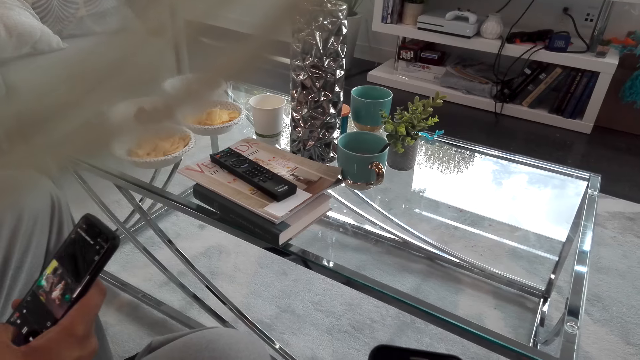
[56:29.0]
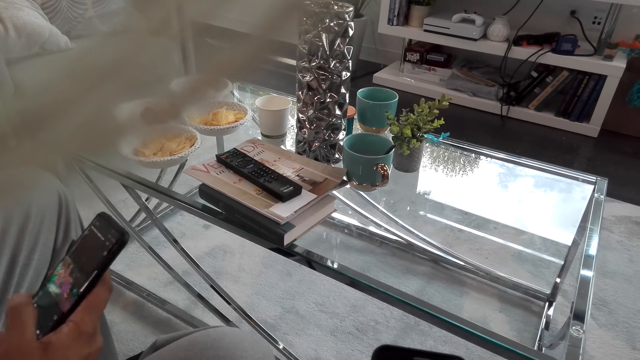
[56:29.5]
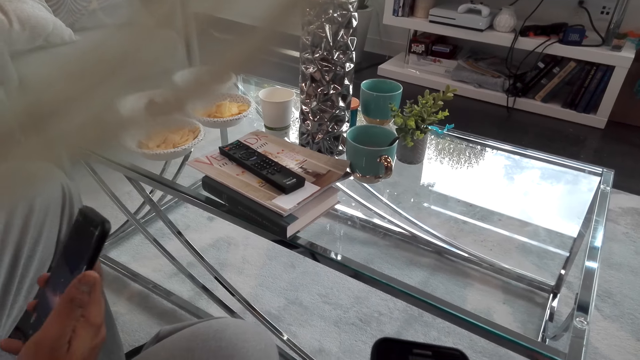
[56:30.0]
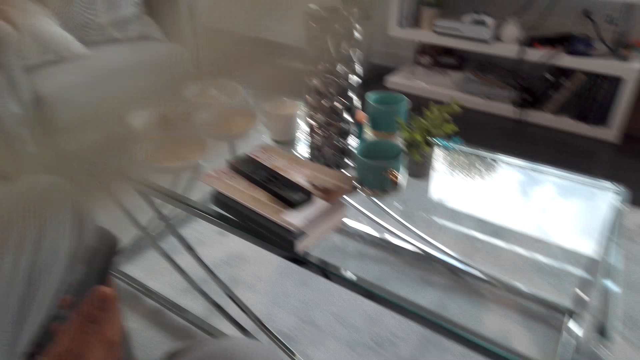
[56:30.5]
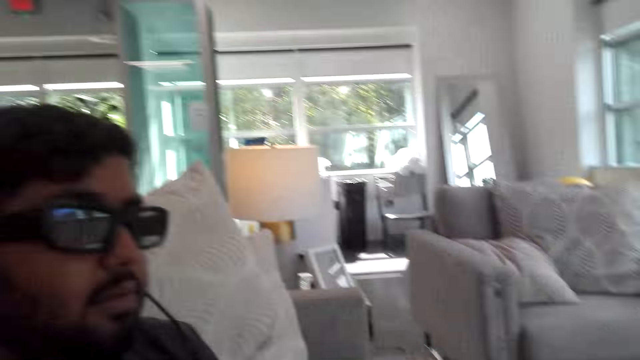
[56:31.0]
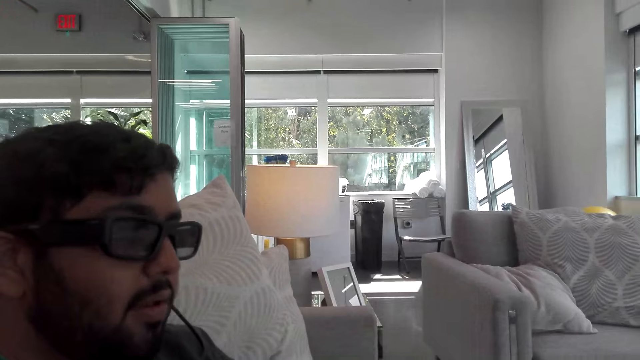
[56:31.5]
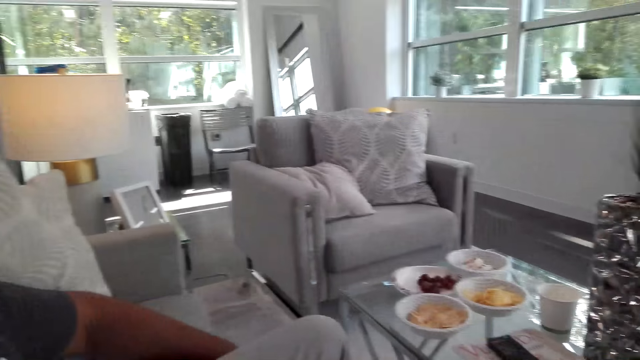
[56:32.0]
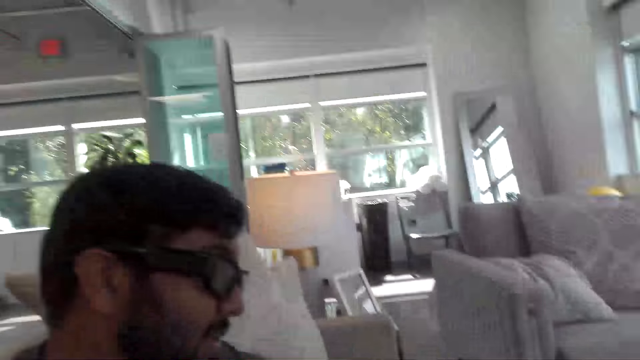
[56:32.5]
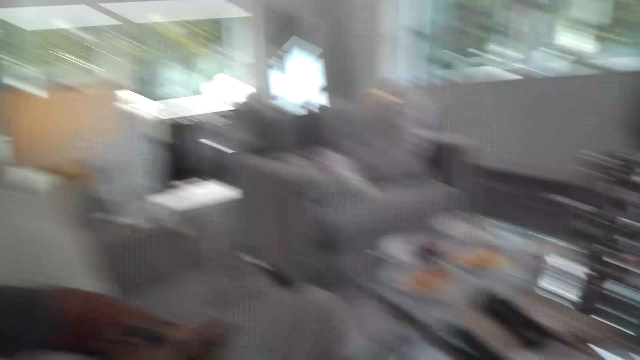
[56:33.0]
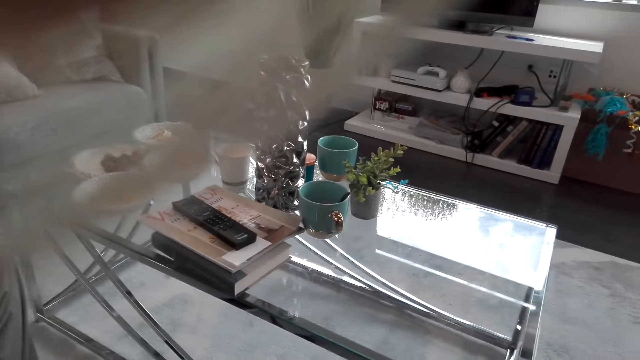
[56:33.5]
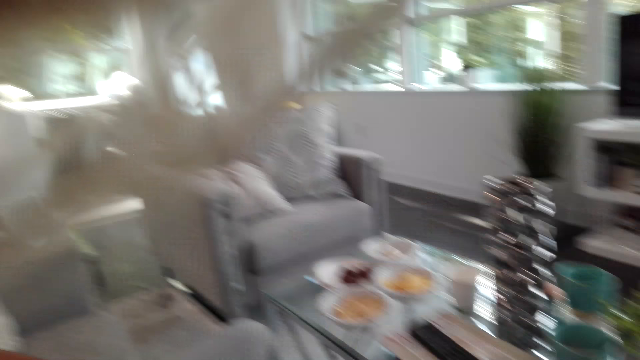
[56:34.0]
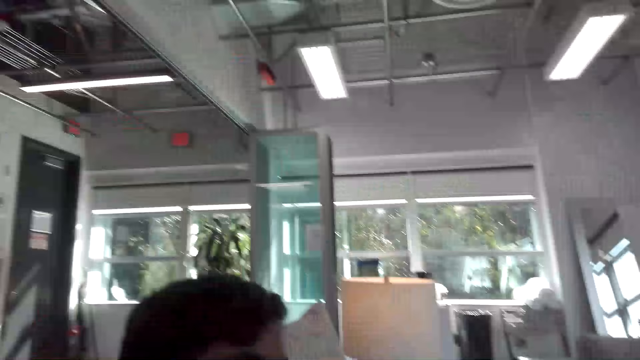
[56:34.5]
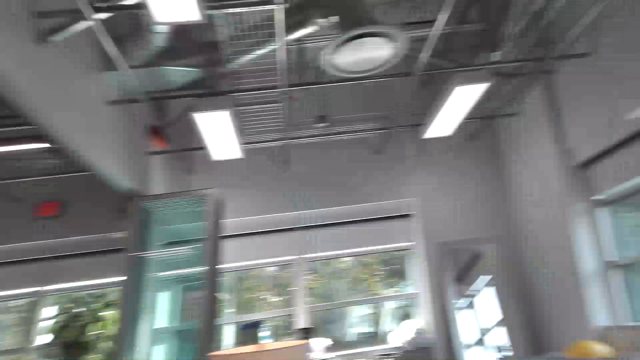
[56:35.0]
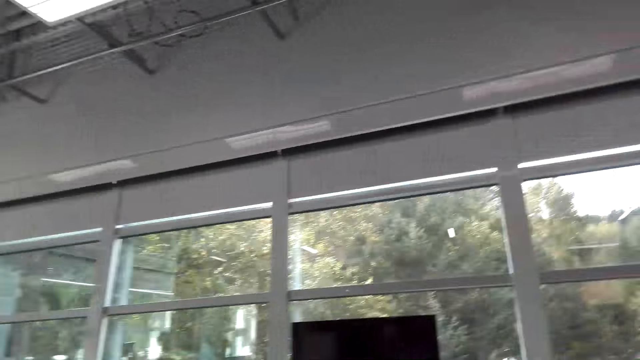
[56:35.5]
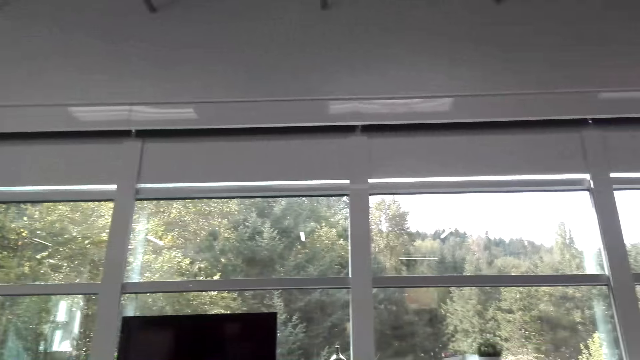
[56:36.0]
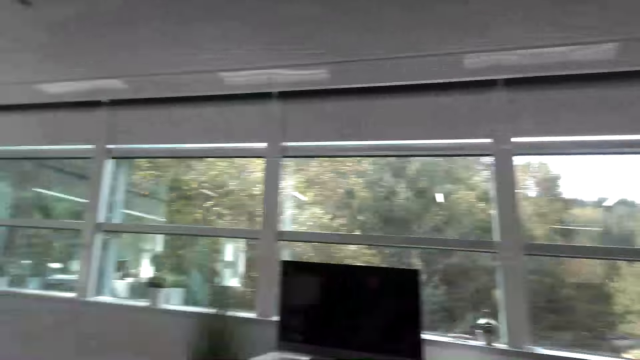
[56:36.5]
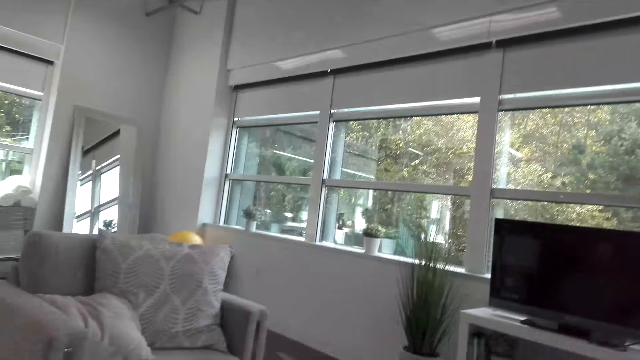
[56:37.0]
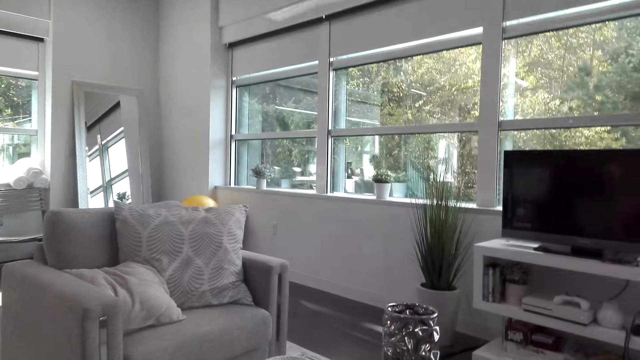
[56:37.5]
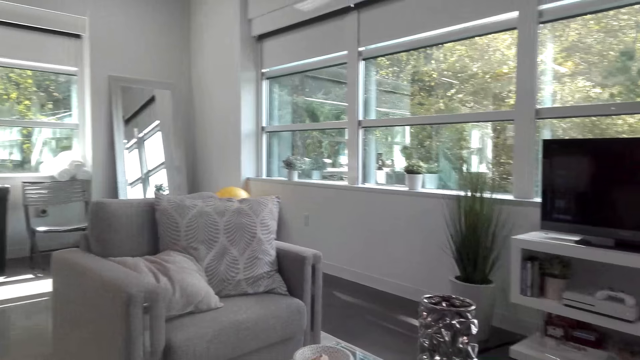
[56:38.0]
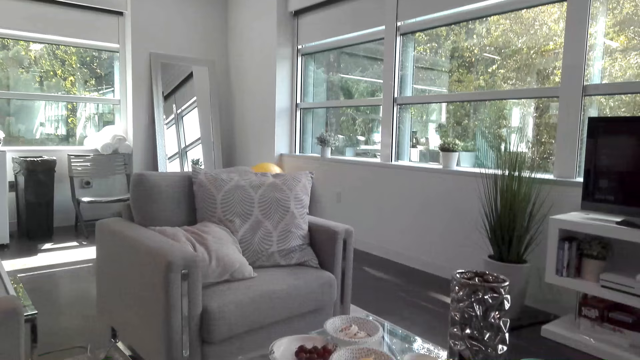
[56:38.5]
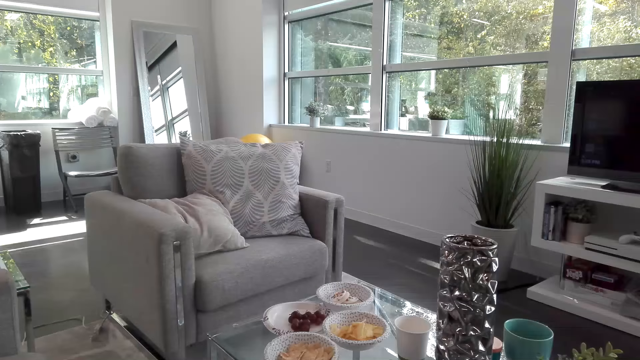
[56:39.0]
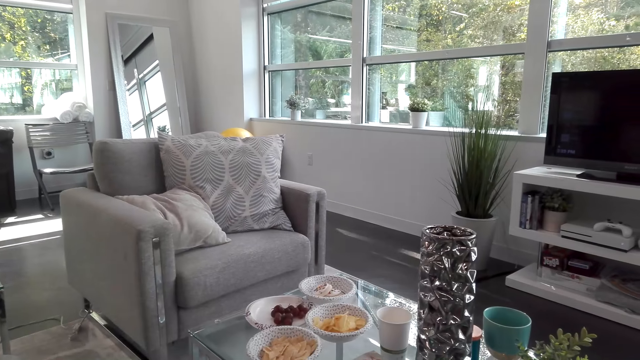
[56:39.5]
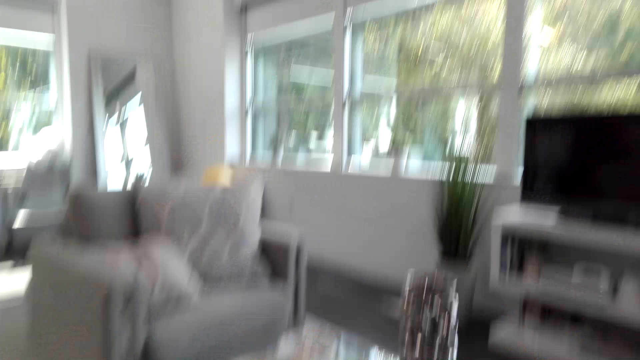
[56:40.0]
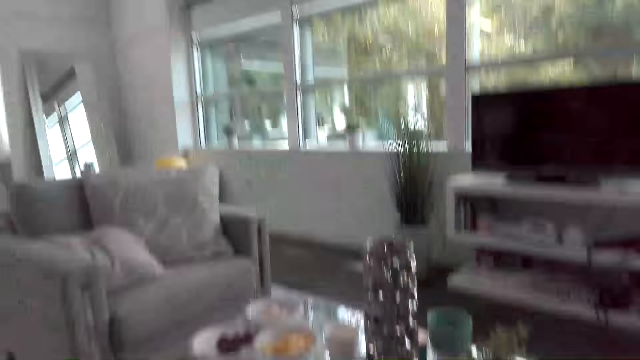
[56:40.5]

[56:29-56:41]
A man presses a phone with his right hand.

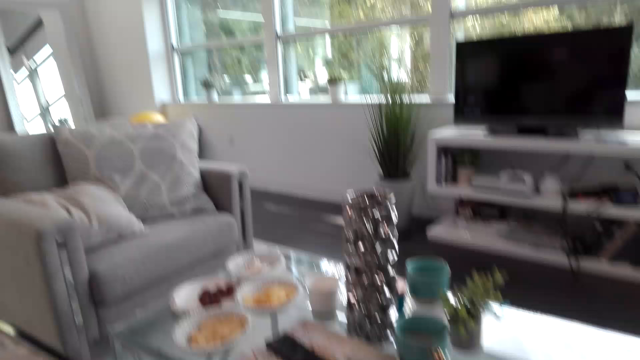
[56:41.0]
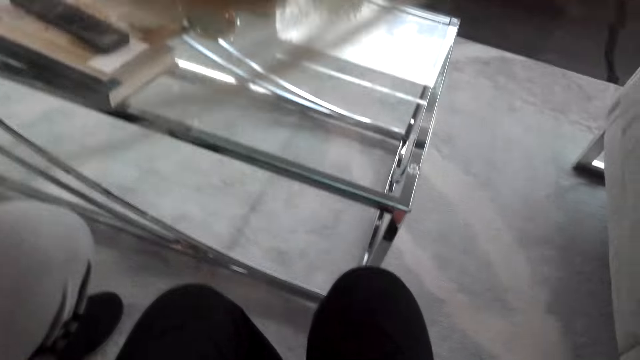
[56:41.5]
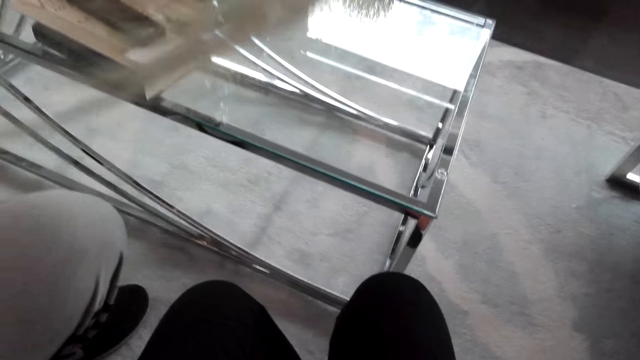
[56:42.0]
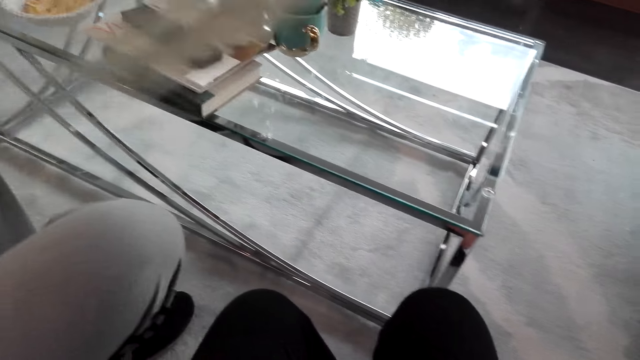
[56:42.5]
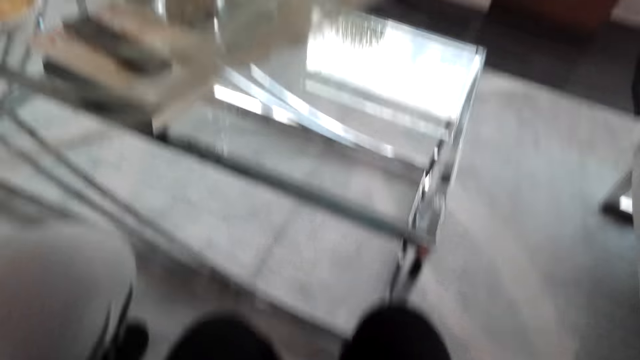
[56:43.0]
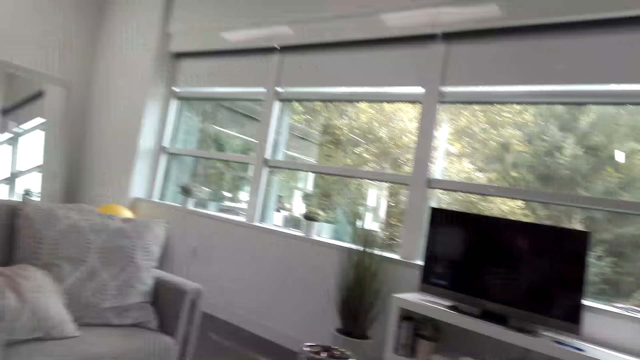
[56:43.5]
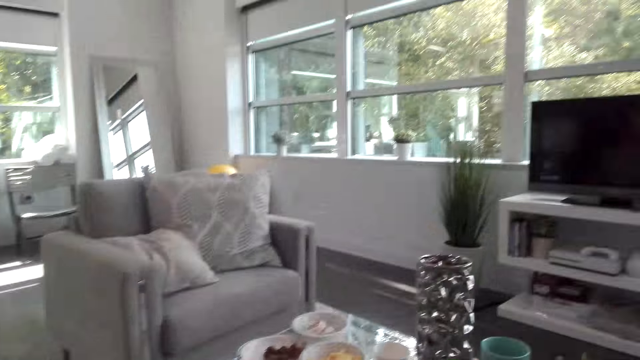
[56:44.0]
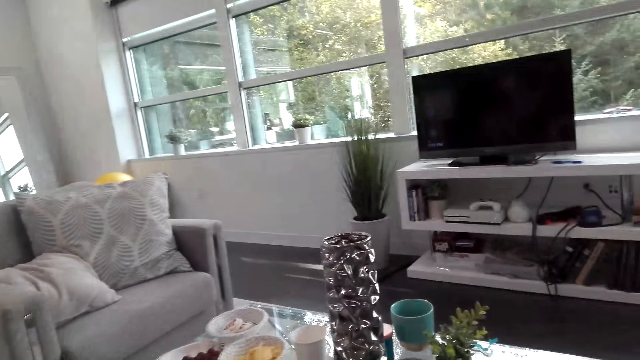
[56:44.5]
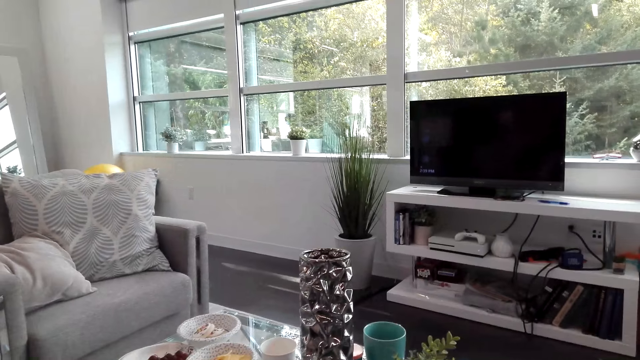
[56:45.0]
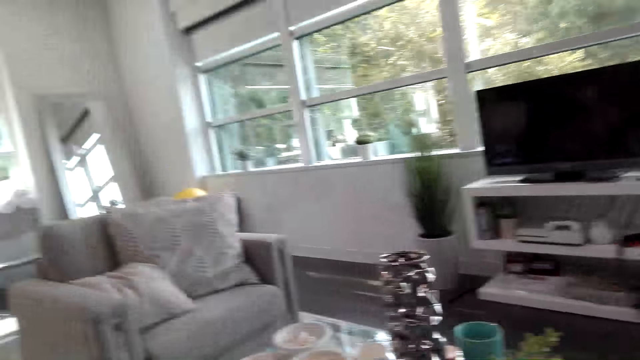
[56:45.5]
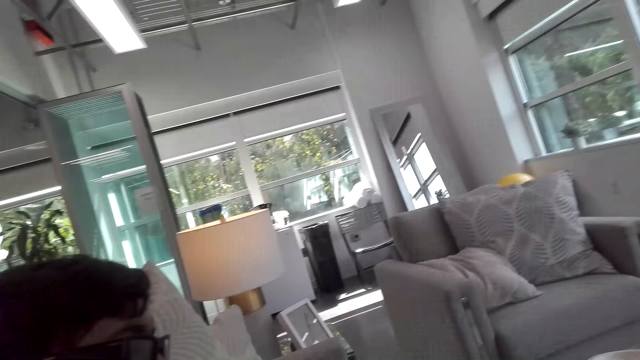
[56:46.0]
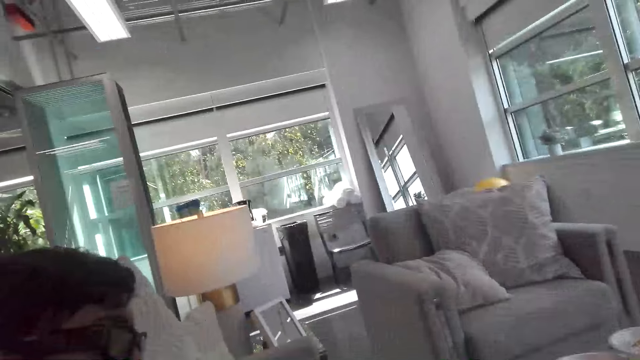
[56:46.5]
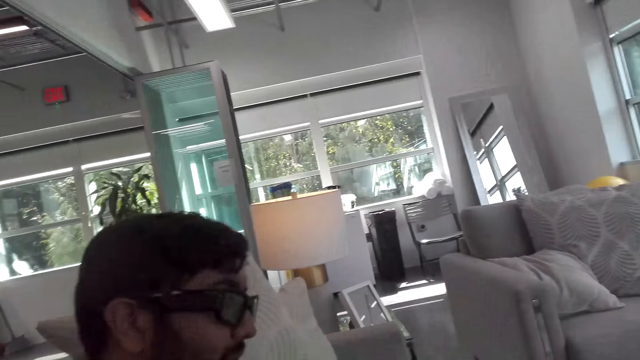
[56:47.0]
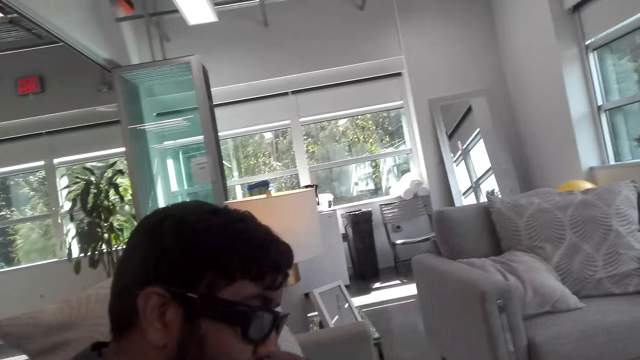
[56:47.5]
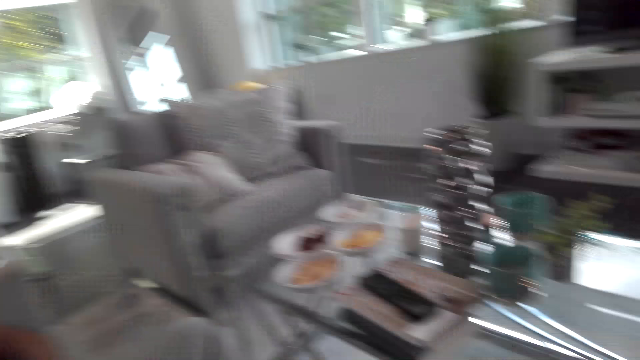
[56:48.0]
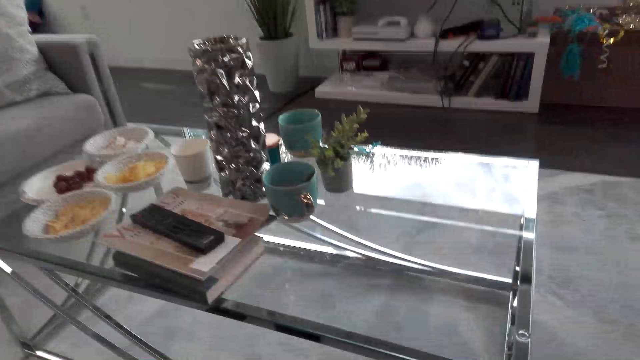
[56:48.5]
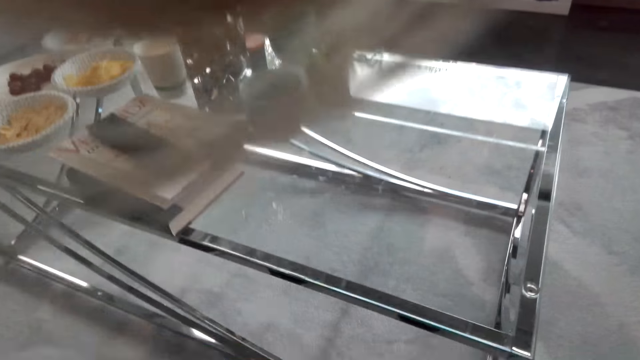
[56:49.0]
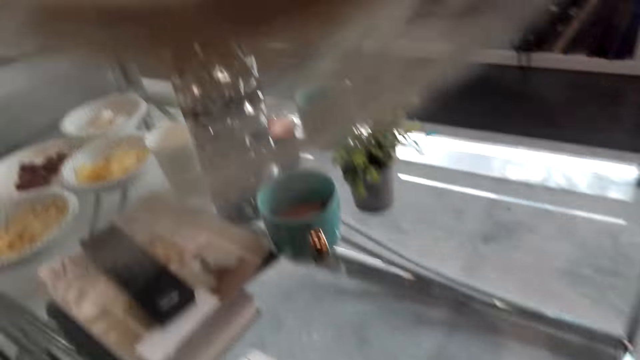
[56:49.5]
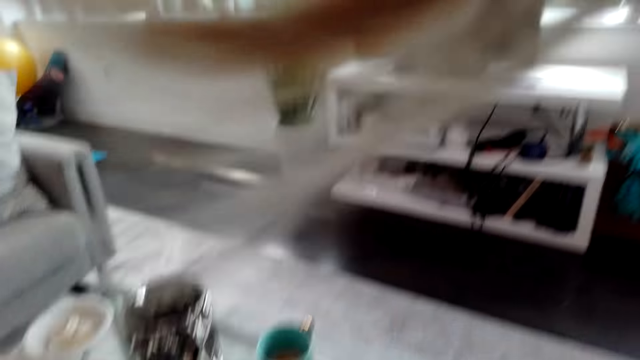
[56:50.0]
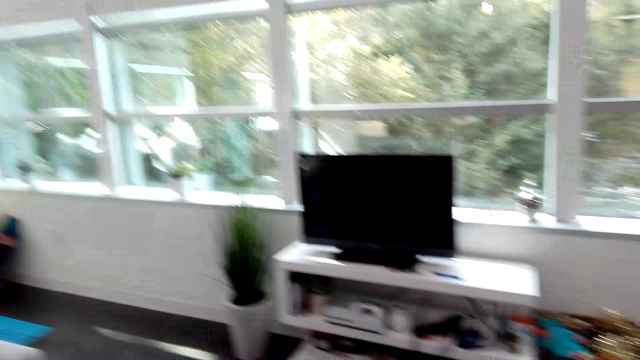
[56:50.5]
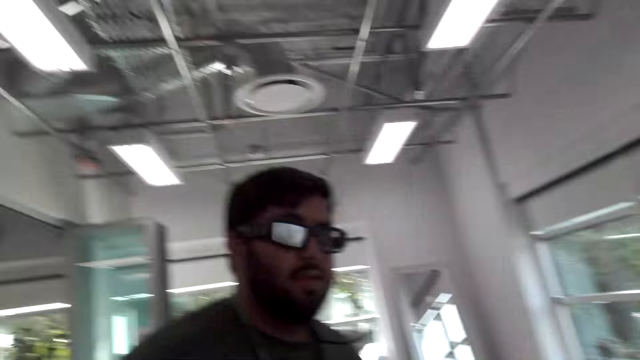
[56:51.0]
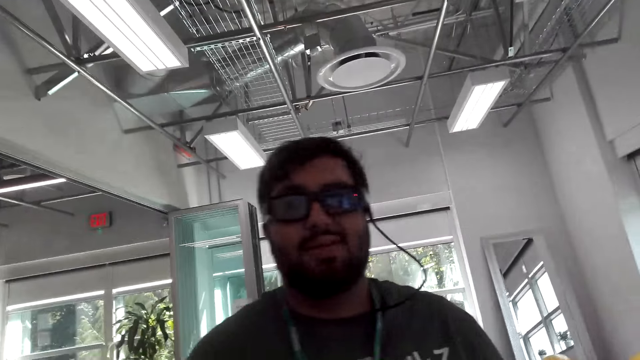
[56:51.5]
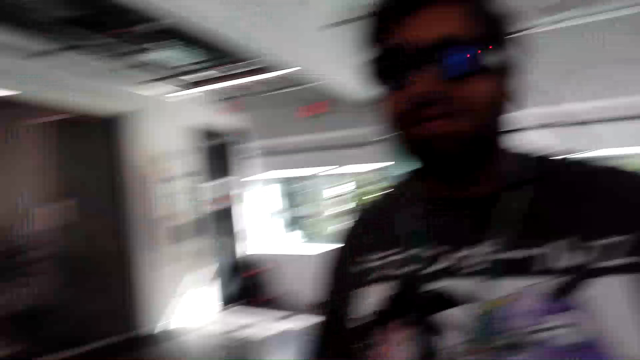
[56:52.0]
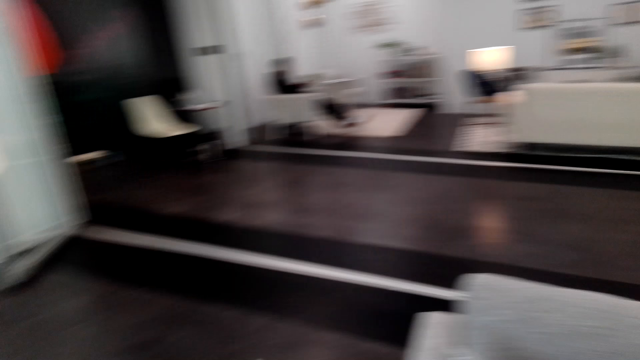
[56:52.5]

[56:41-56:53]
The camera wearer stands up. A man stands in the room. The man stands up.
